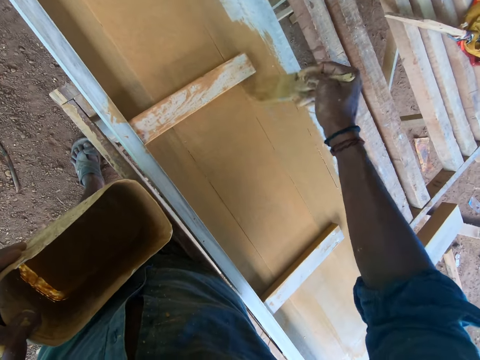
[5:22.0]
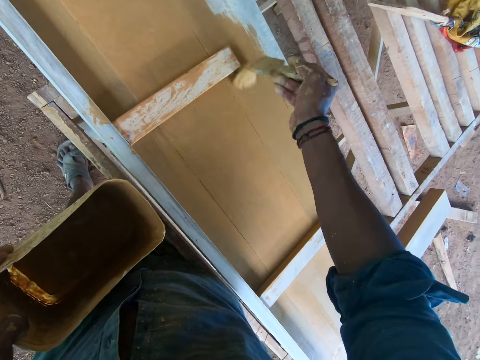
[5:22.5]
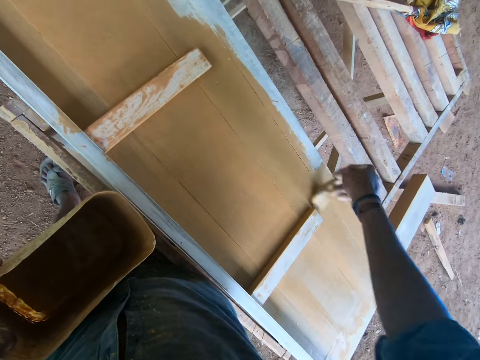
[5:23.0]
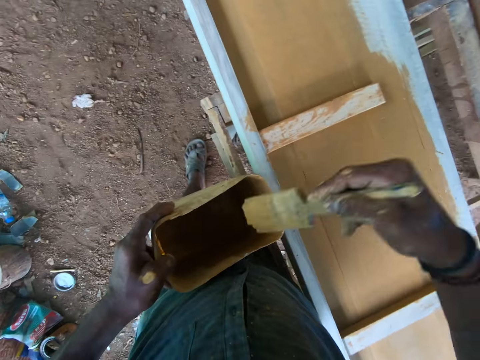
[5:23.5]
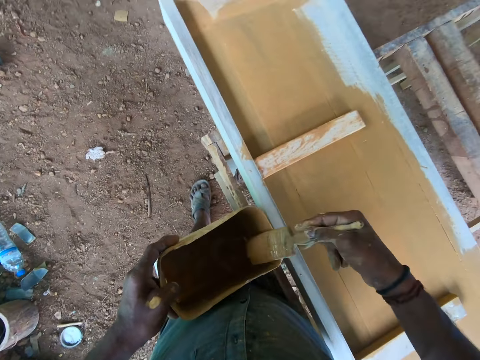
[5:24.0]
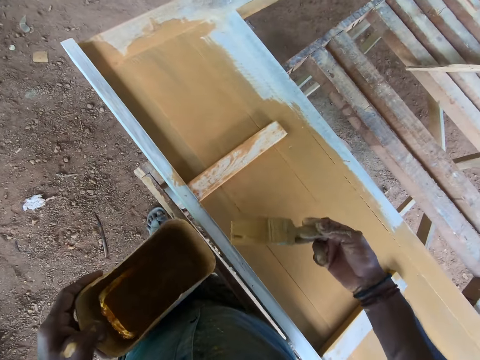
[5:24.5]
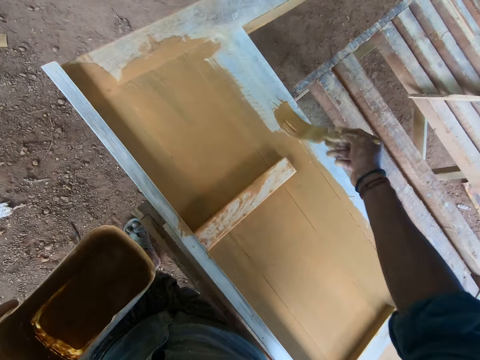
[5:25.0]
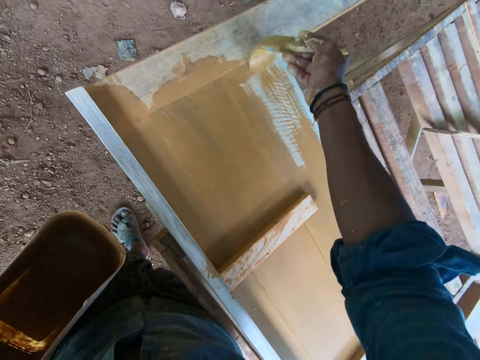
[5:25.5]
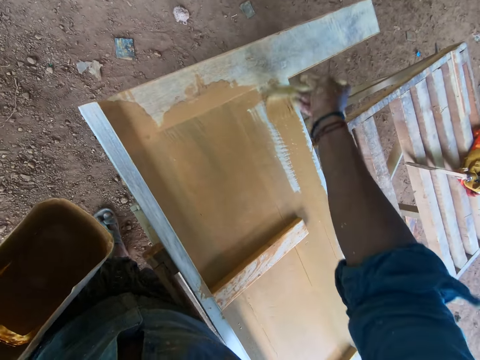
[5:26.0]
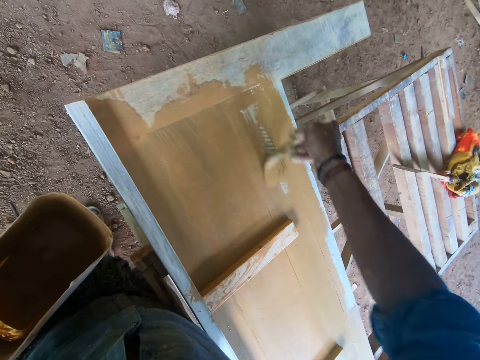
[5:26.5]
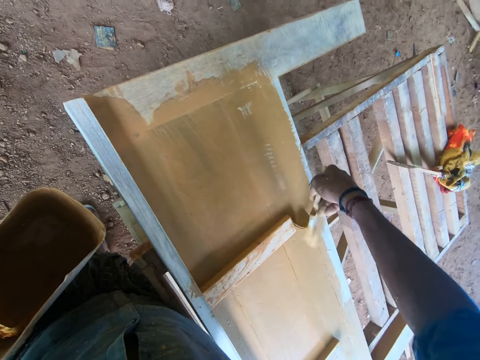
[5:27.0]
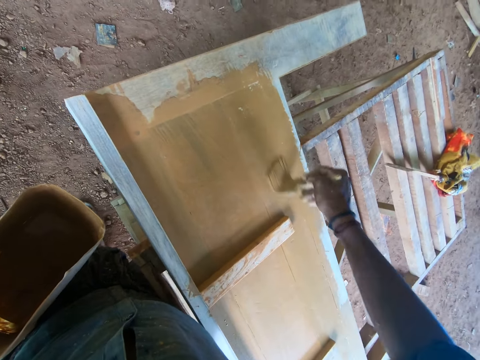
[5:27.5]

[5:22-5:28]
The camera wearer dips the brush in a painting can. They paint the wooden frame with the brush.

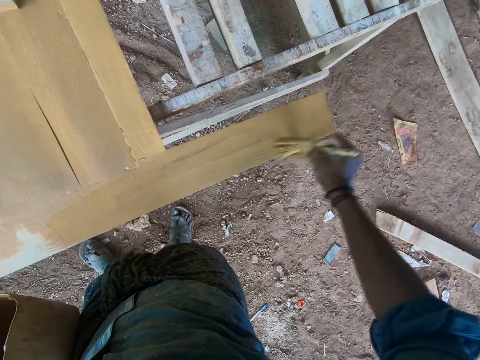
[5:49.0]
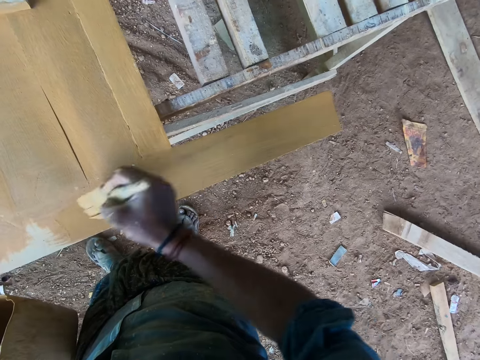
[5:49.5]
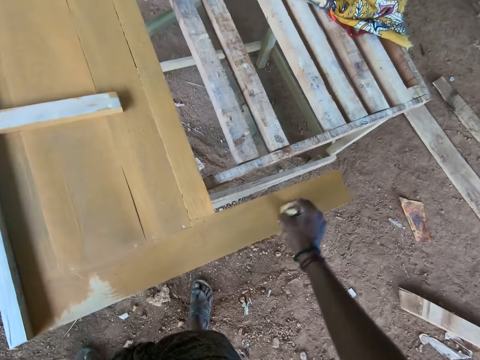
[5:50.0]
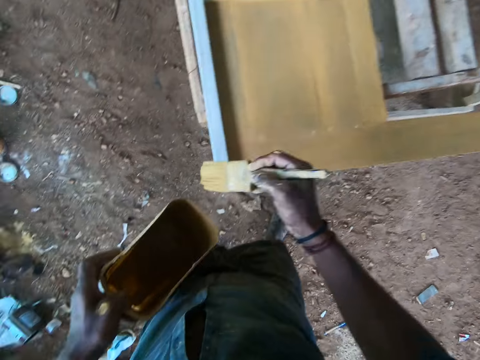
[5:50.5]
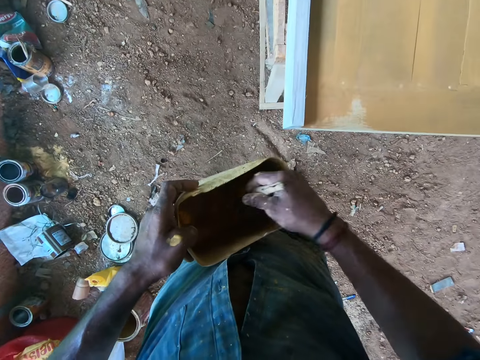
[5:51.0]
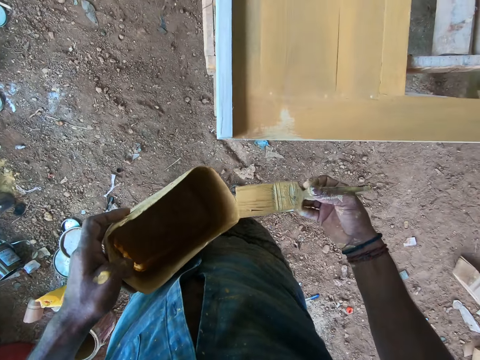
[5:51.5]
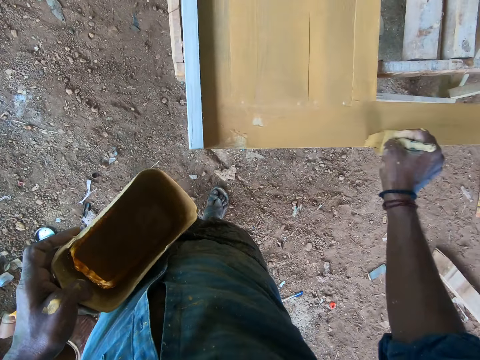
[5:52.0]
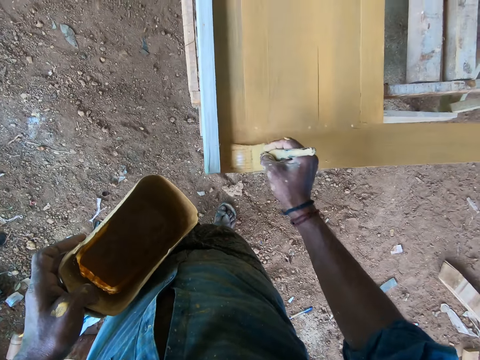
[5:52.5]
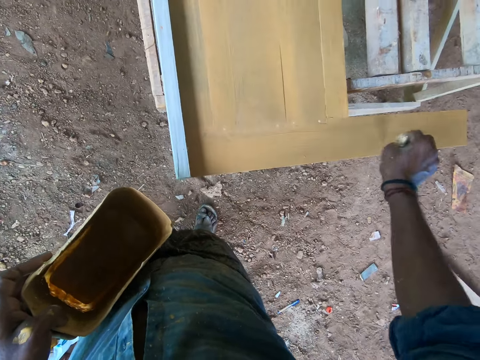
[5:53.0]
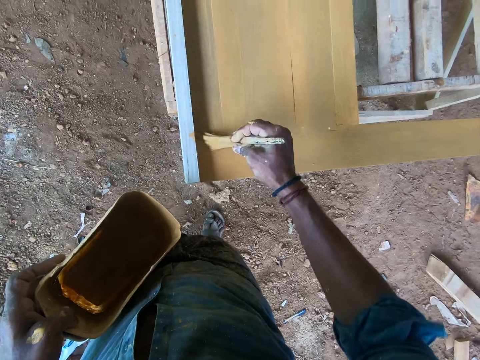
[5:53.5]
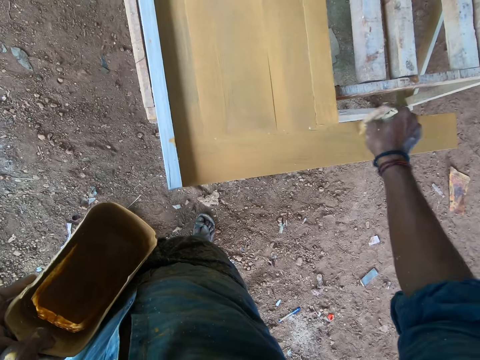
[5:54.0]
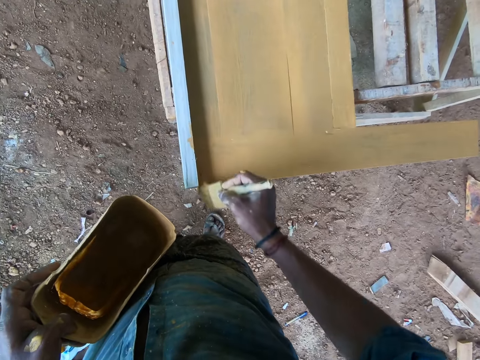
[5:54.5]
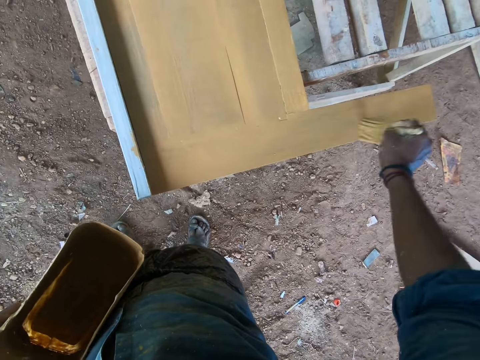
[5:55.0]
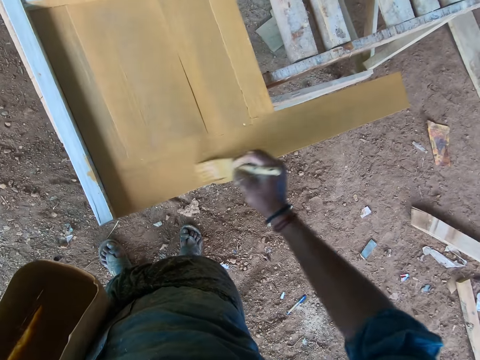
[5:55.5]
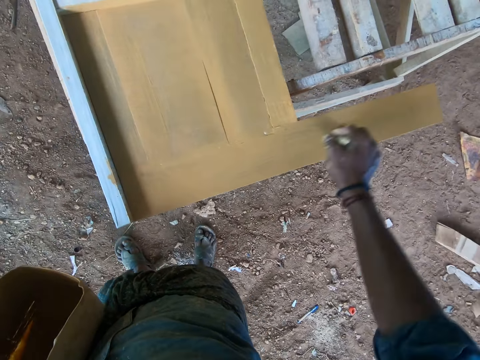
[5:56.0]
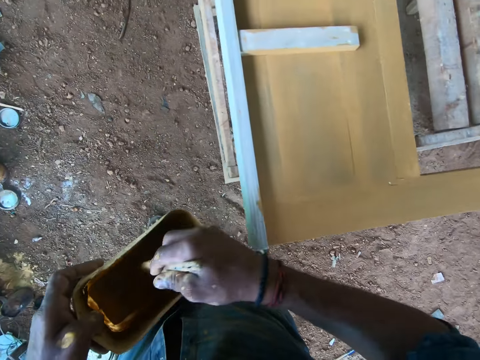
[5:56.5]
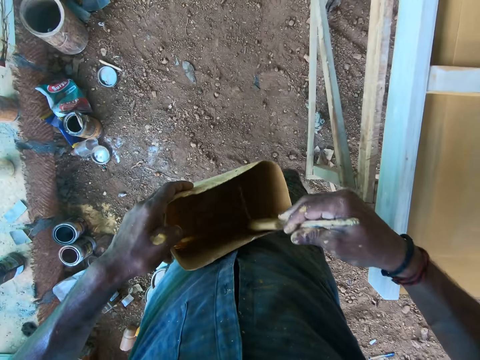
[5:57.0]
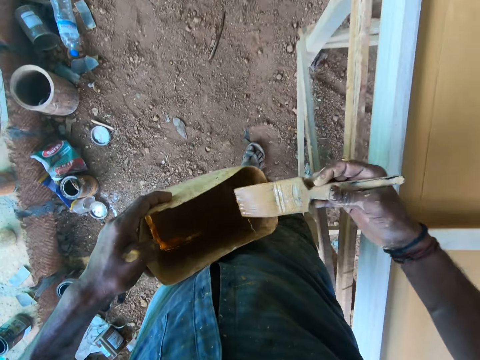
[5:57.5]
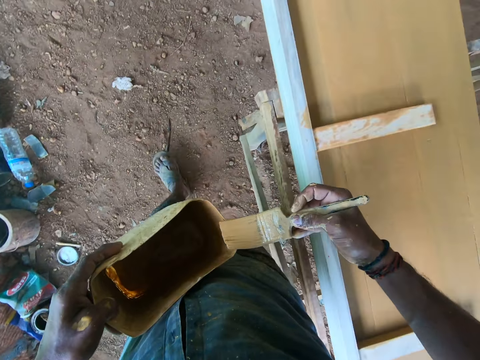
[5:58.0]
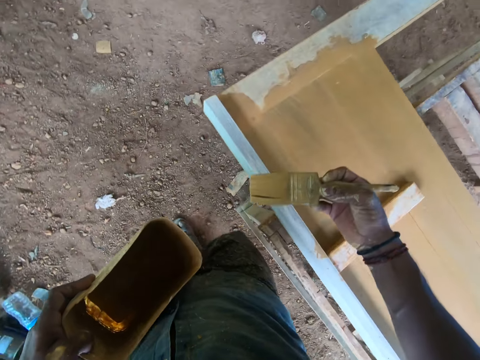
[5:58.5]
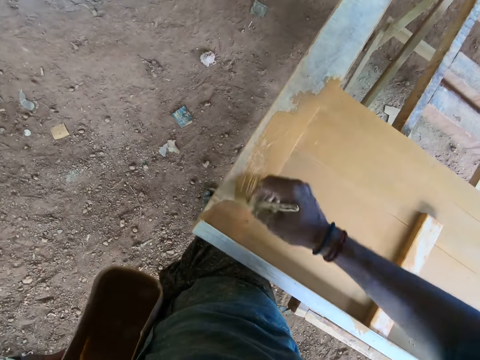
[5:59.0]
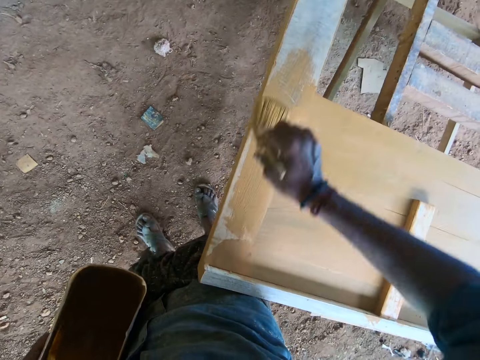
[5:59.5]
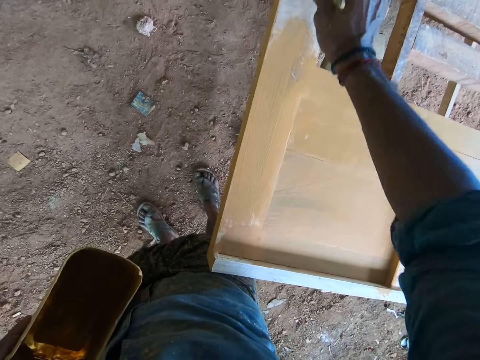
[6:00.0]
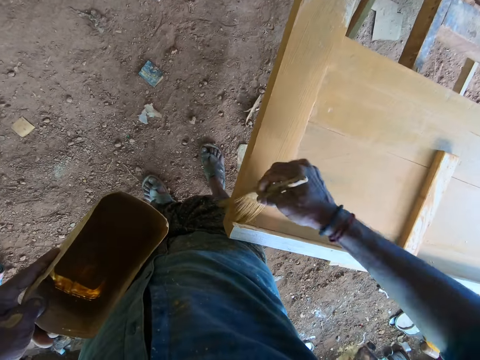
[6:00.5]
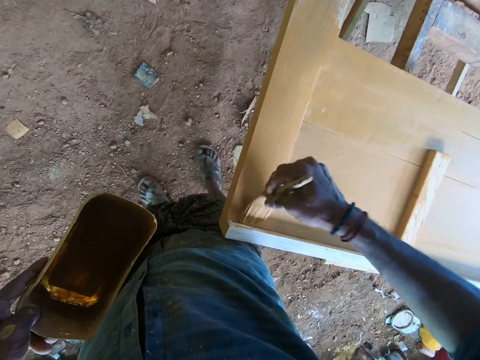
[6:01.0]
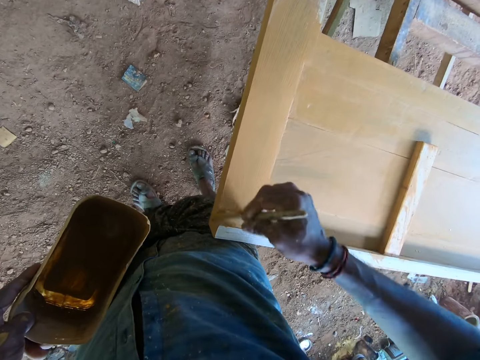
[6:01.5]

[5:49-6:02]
The camera wearer dips the brush in a painting can. They paint the wooden frame with the brush. They dip the brush in the painting can. They move the brush on the painting can edge. They walk around. They paint the wooden frame with the brush.

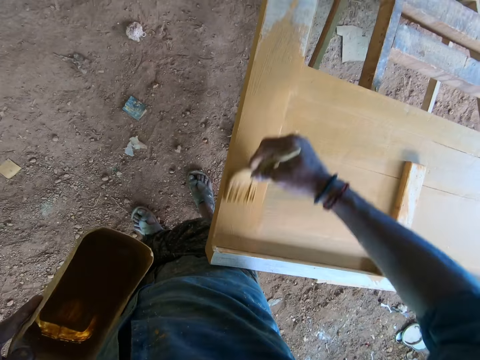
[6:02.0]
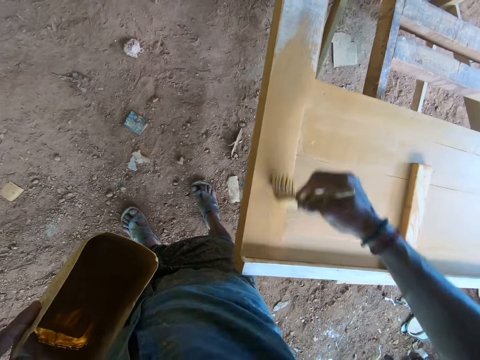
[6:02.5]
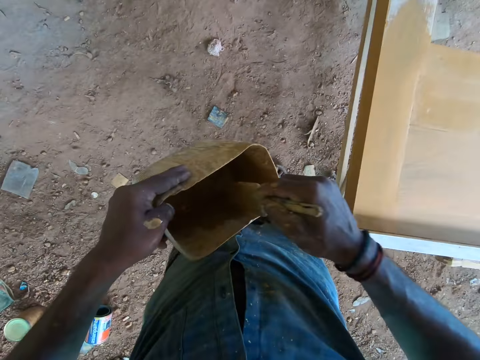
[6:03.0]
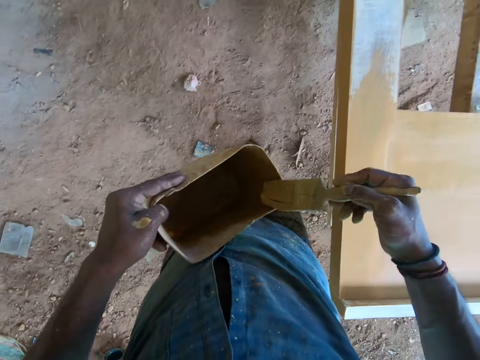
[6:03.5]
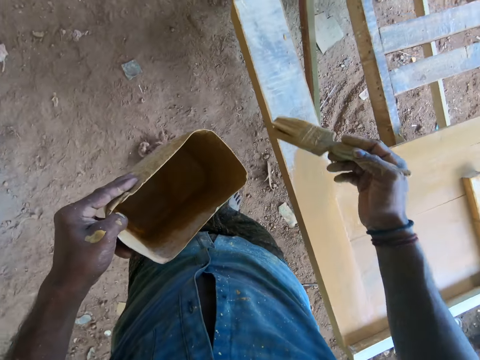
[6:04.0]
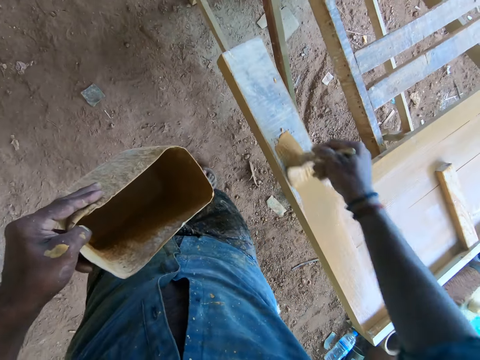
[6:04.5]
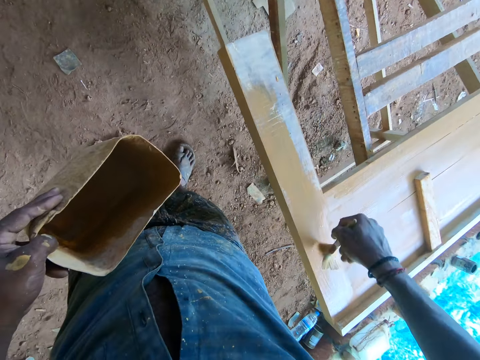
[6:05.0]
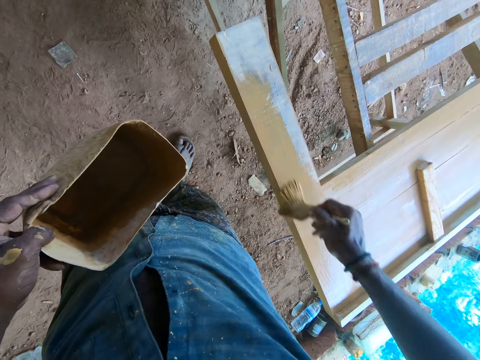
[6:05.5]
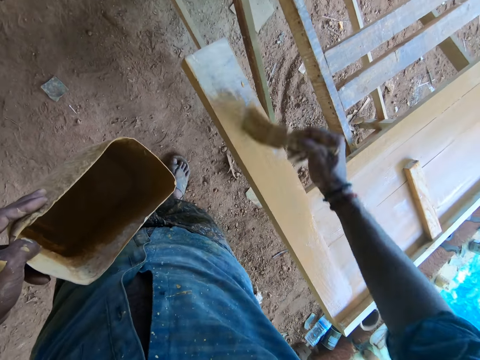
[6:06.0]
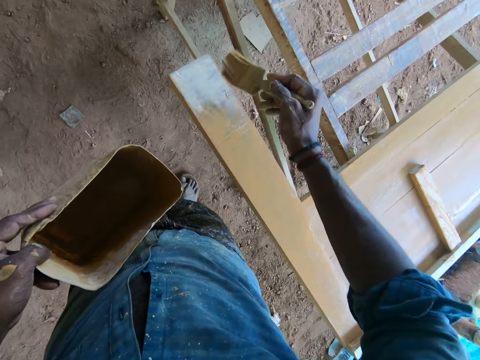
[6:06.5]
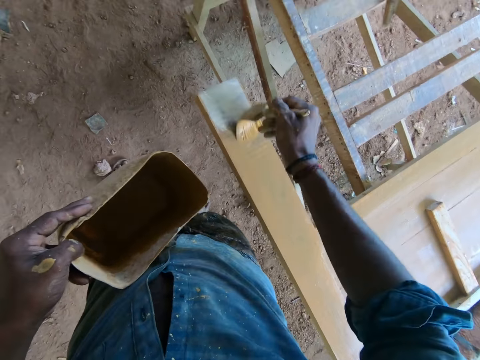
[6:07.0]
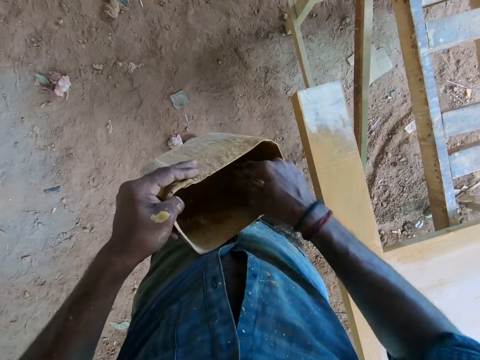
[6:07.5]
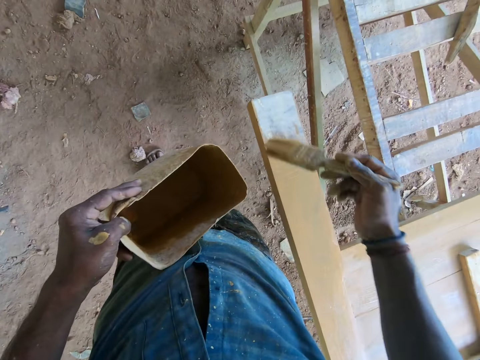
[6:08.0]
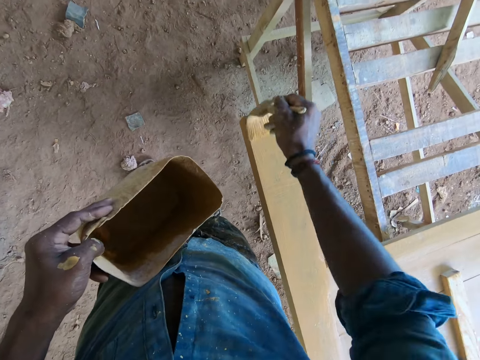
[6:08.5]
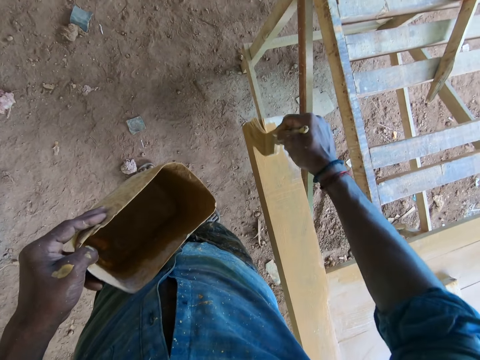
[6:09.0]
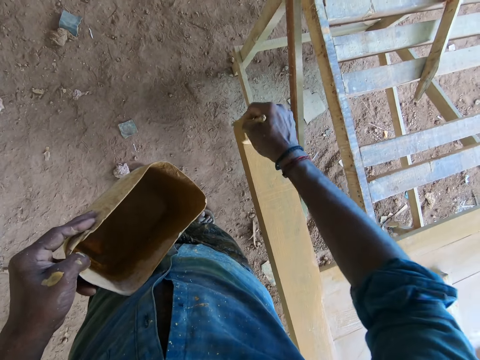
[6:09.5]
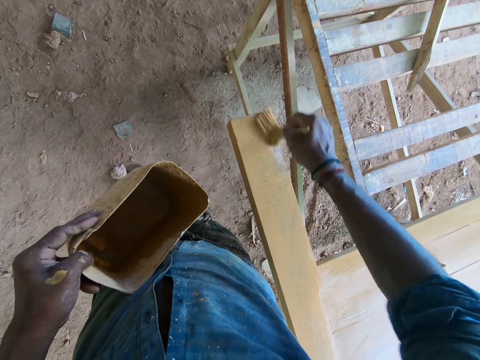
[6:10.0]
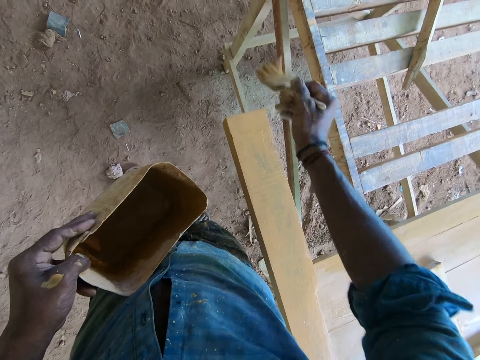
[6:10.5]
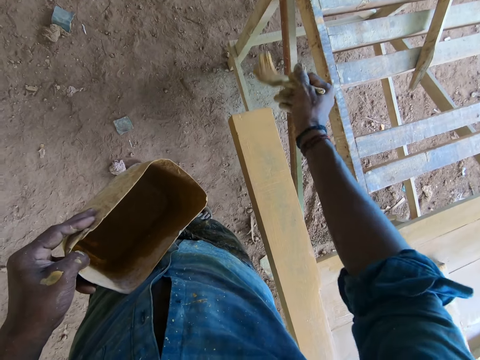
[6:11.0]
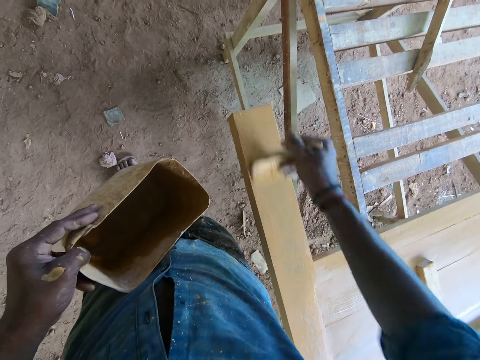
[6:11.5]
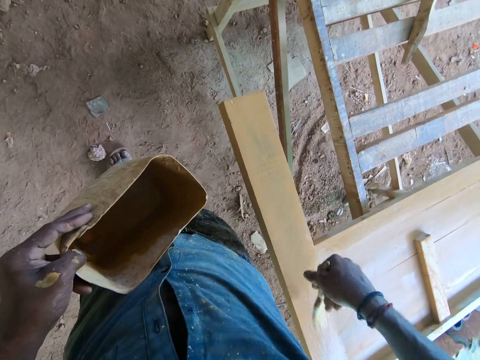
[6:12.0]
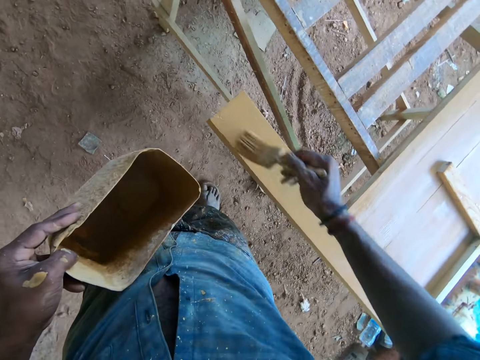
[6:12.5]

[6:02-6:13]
The camera wearer dips the brush in a painting can. They paint the wooden frame with the brush. They dip the brush in the painting can. They paint the wooden frame with the brush.
